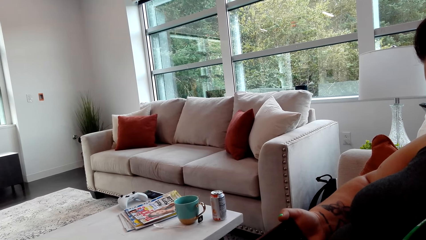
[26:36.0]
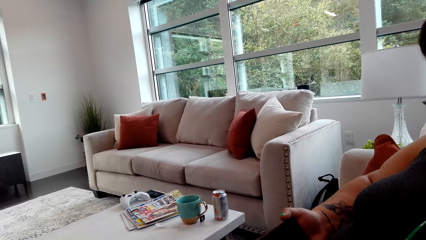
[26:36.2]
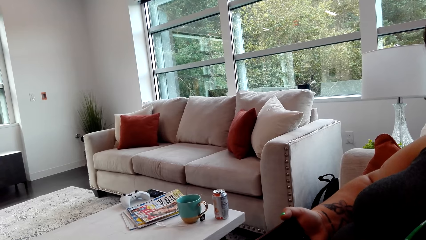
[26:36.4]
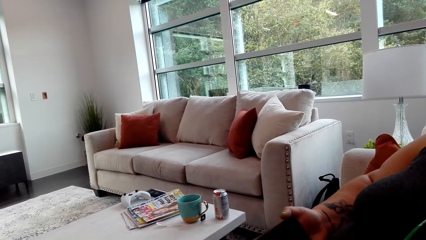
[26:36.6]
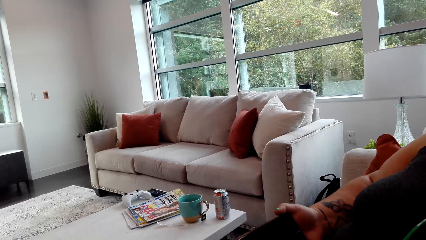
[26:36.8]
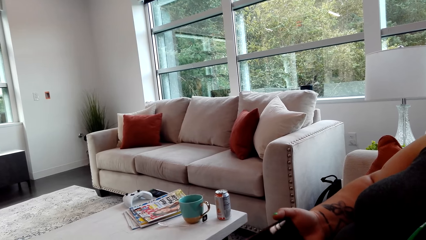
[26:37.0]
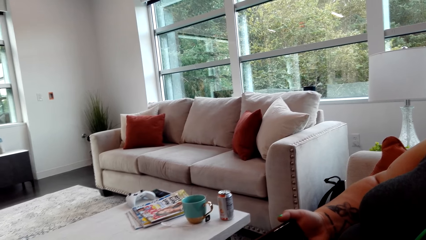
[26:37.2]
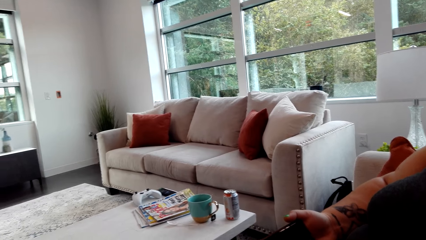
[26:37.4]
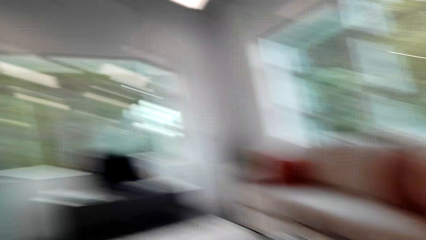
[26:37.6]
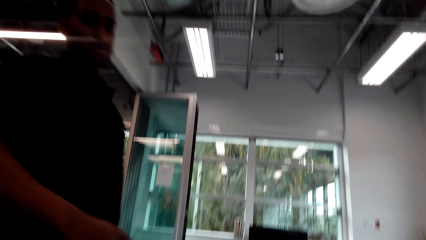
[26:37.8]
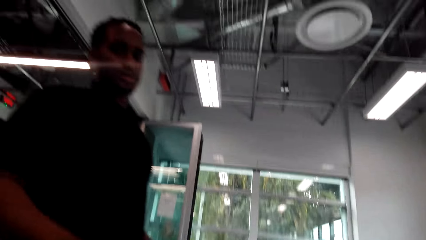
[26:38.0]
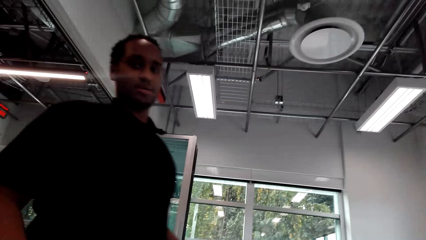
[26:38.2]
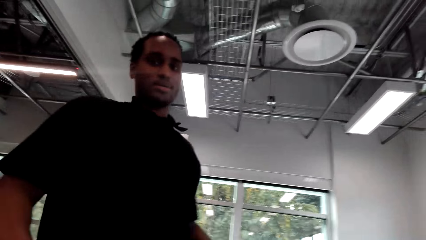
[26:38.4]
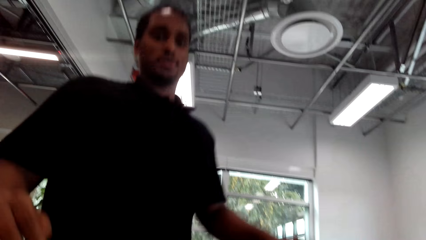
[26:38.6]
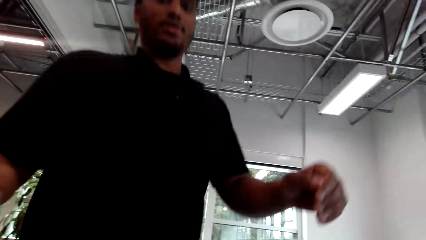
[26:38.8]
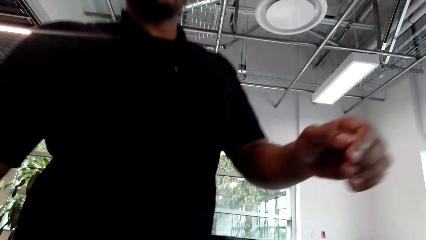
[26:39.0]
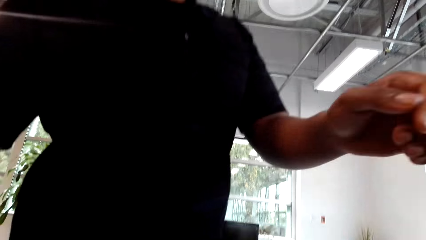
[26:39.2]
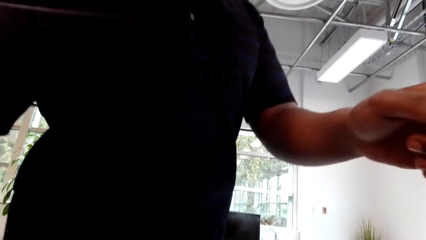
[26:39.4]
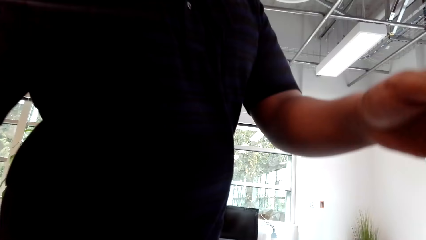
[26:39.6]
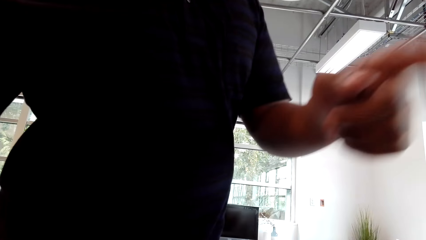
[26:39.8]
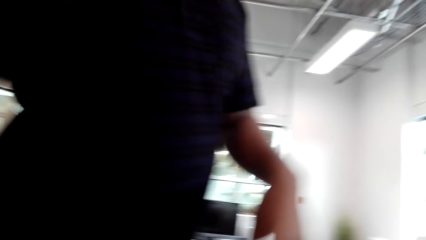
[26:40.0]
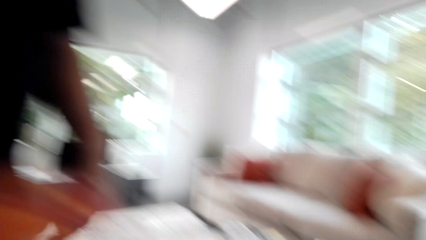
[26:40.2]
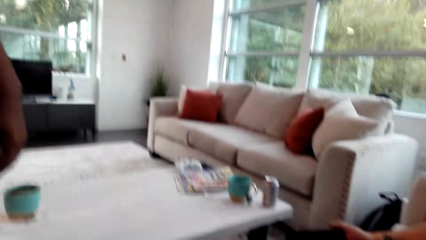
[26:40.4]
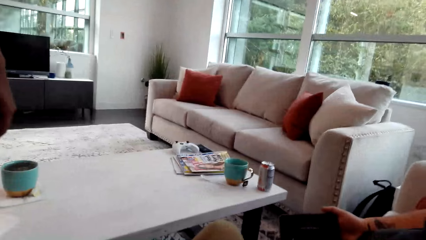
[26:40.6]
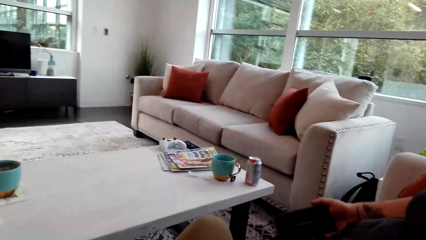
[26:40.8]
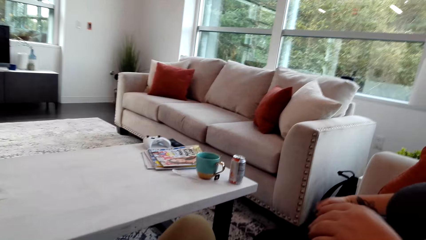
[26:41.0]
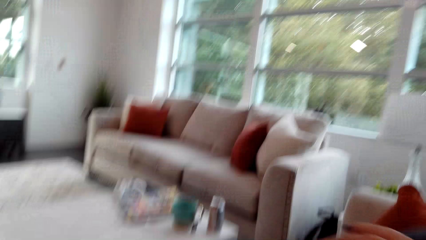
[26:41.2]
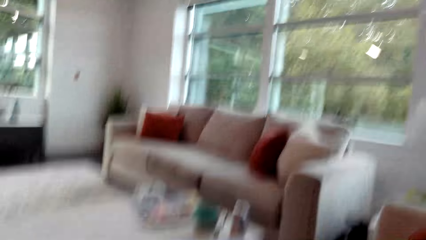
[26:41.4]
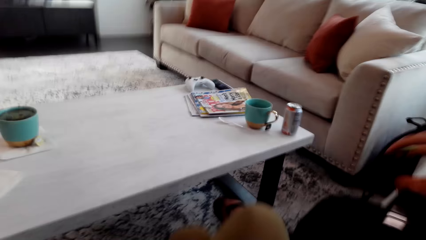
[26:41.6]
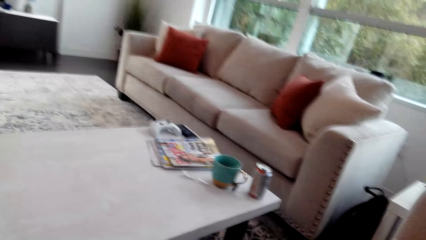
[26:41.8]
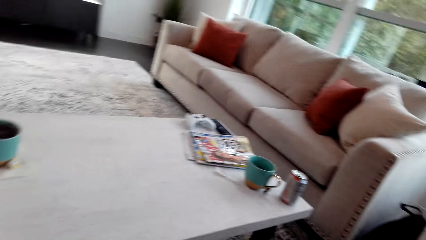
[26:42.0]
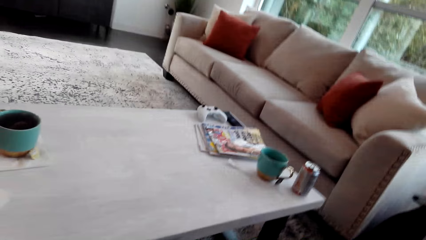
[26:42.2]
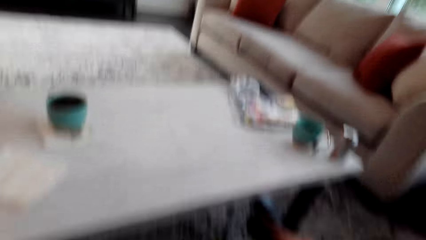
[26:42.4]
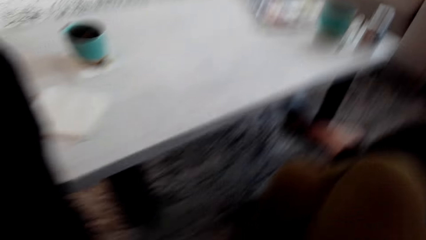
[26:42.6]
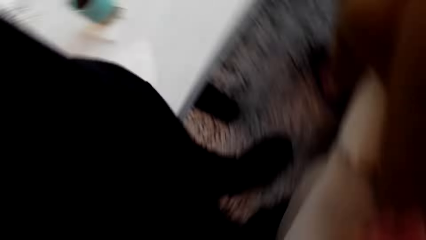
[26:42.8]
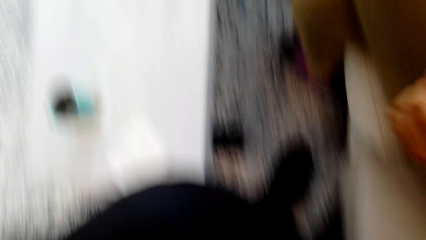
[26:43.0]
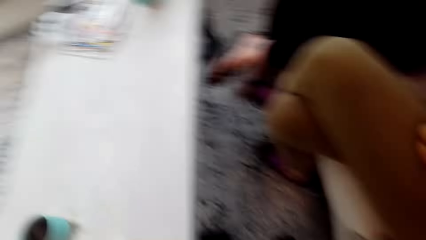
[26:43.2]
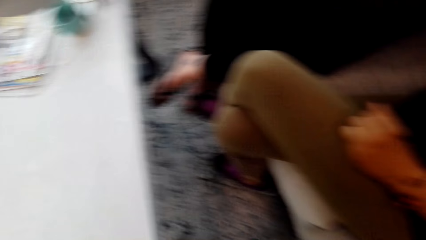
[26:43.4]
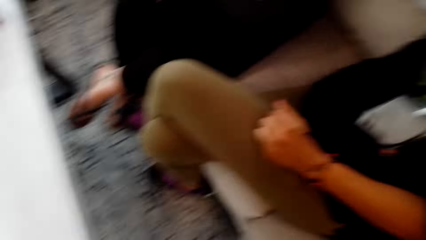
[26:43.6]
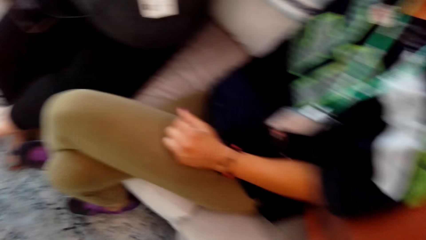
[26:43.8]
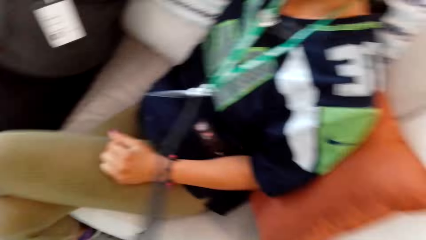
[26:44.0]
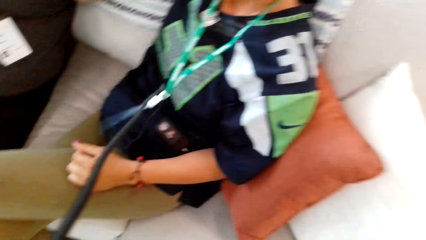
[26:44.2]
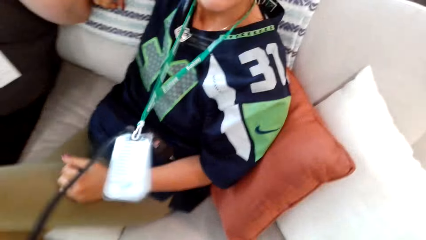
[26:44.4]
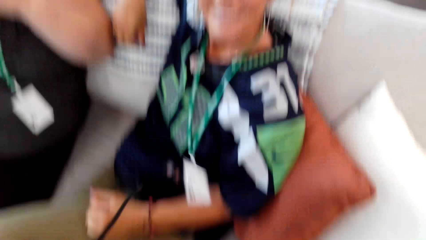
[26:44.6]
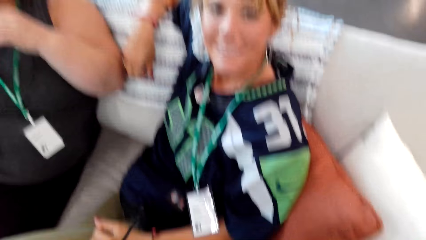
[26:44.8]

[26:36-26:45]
The camera wearer turns around. A man takes the camera from the camera wearer.
